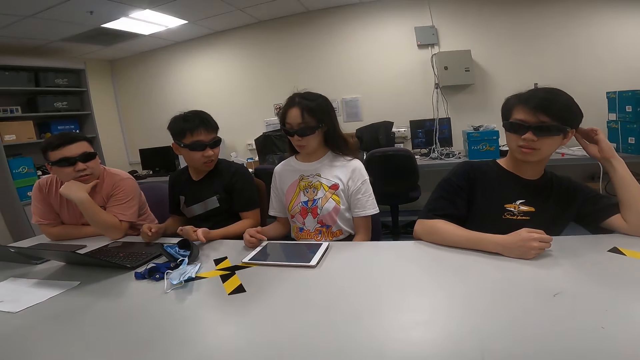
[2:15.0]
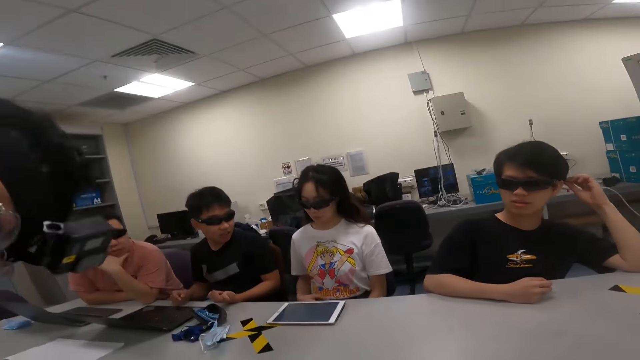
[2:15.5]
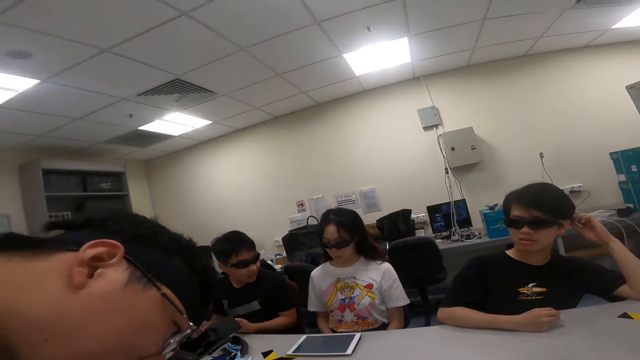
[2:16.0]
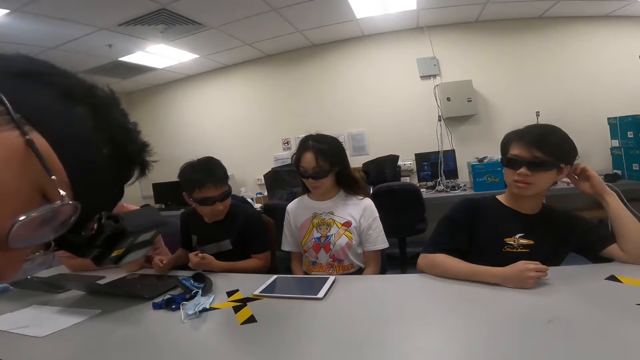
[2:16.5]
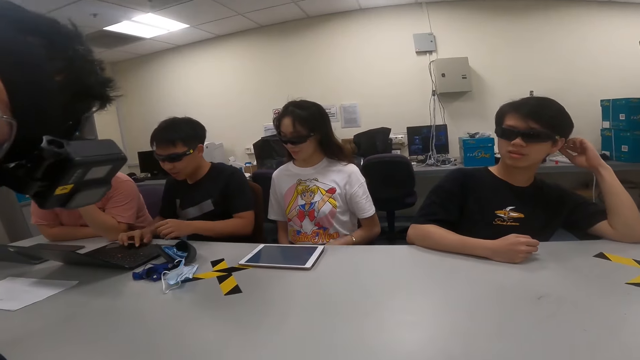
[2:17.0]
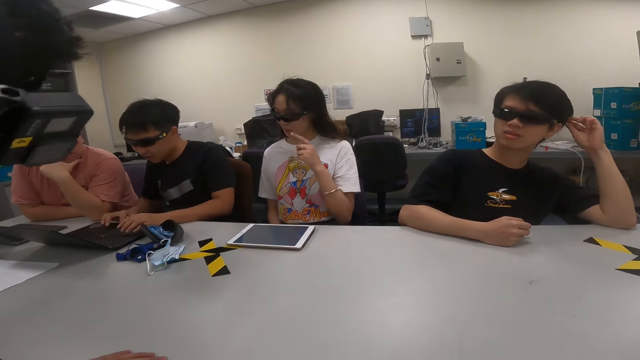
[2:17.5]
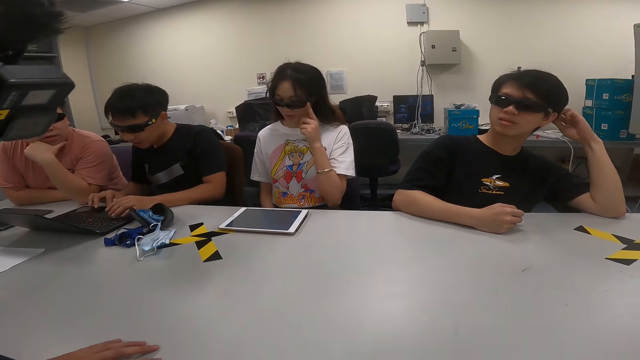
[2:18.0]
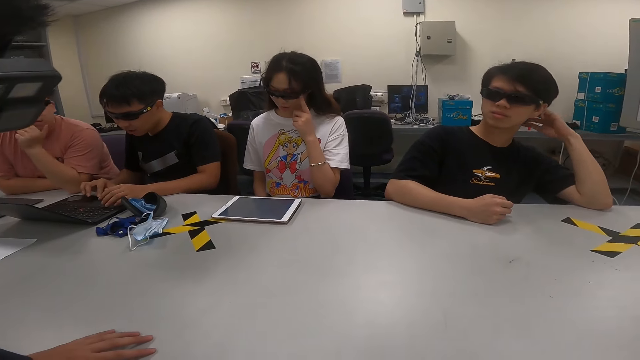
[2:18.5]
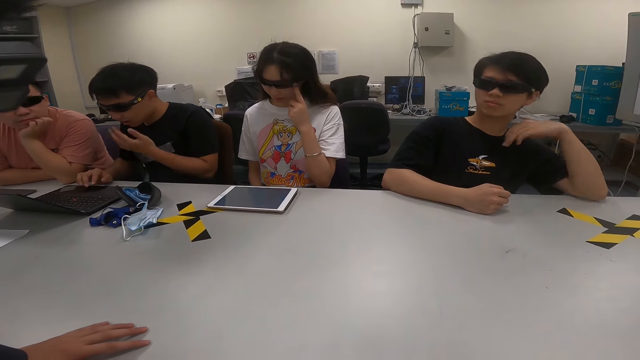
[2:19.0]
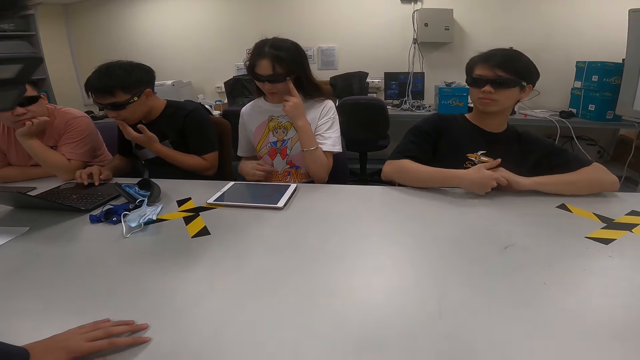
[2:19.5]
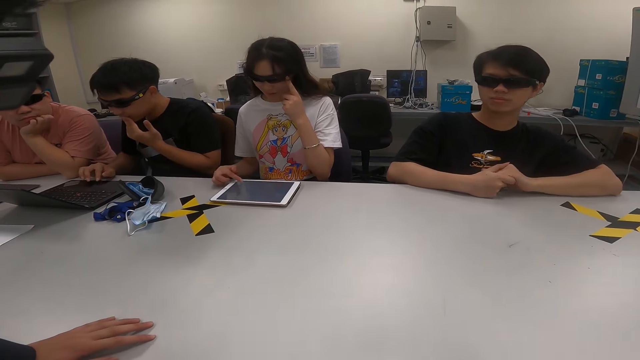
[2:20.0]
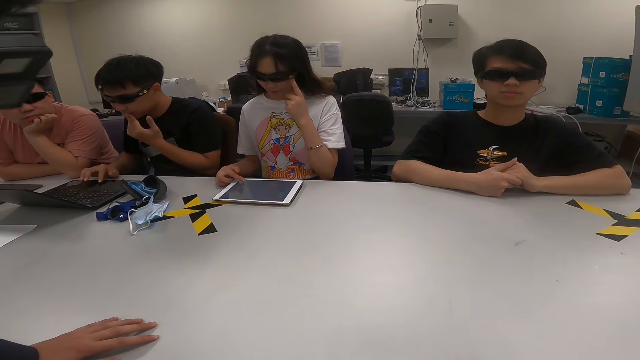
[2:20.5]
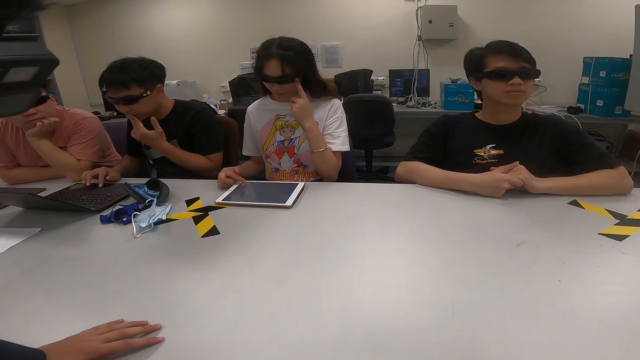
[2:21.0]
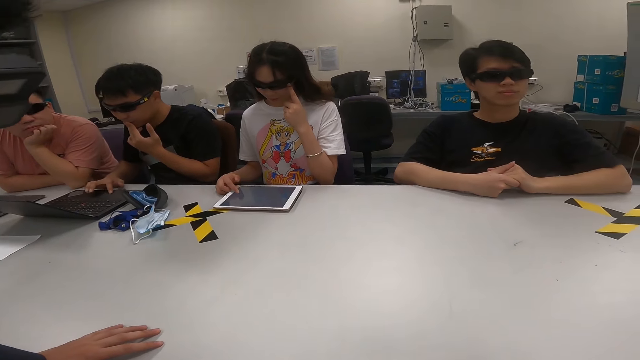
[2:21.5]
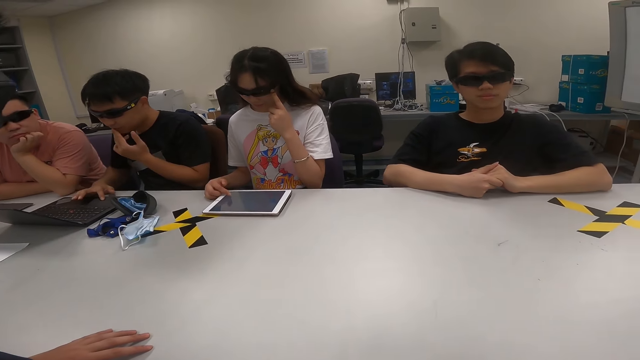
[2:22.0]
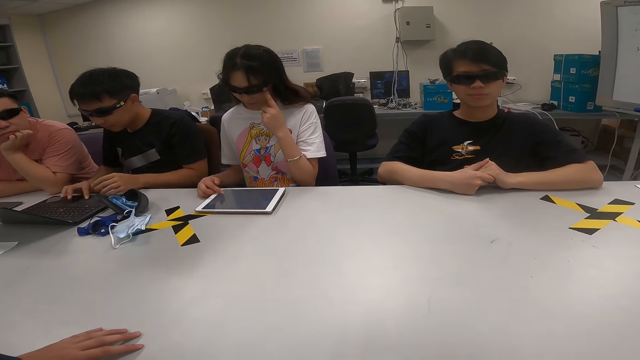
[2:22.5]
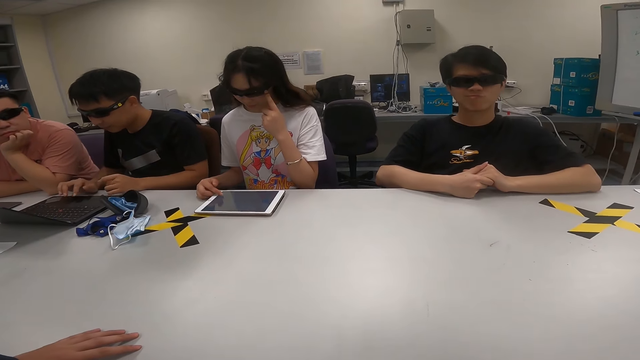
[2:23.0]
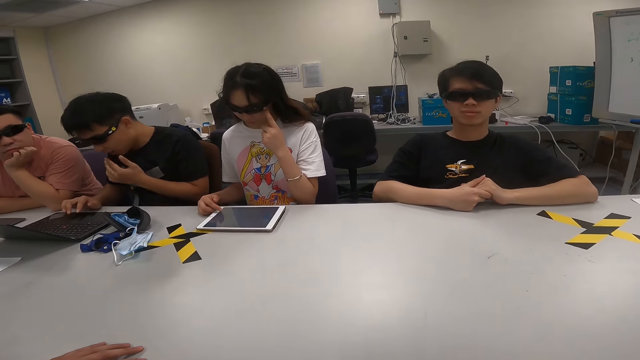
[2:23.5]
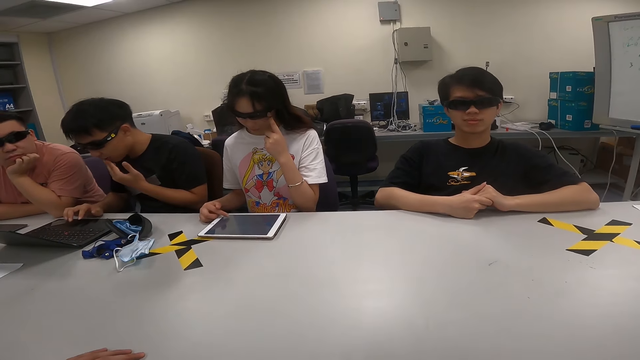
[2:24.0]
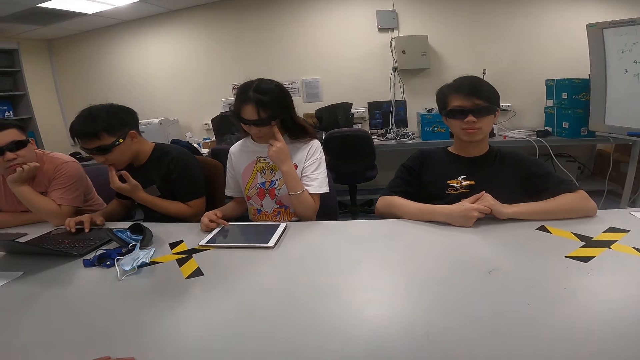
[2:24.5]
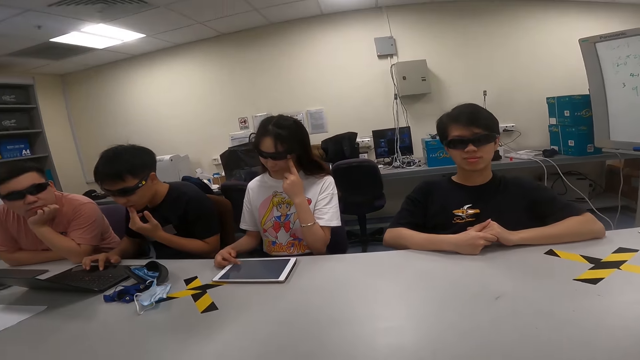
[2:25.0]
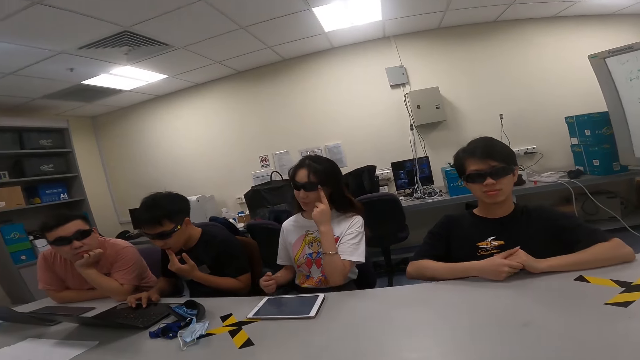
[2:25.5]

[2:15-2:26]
A man uses a laptop. Another man dialogs with the camera wearer. A woman is scrolling through a tablet. The other man dialogs with the camera wearer again.

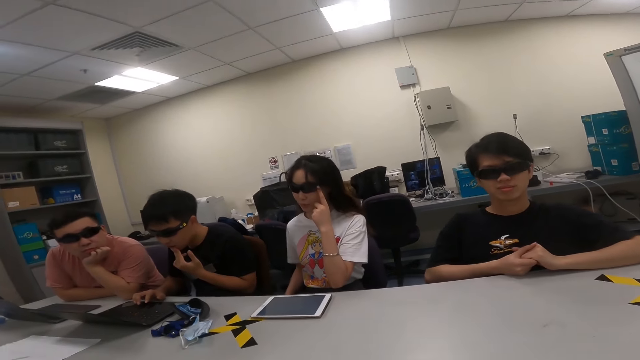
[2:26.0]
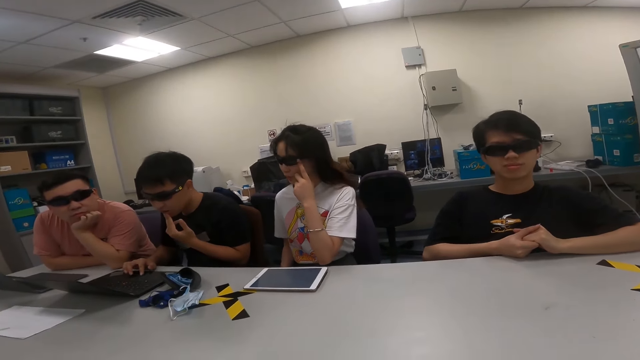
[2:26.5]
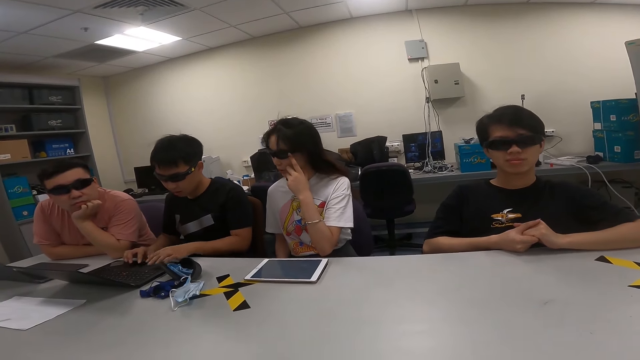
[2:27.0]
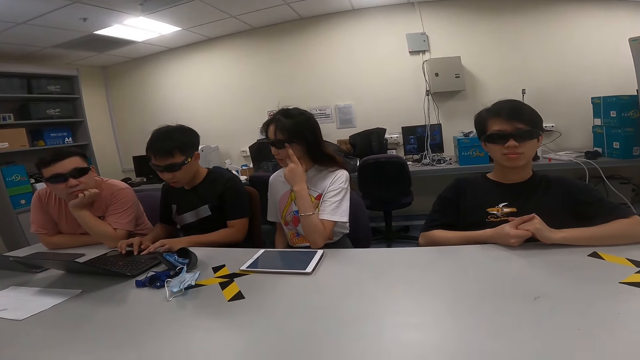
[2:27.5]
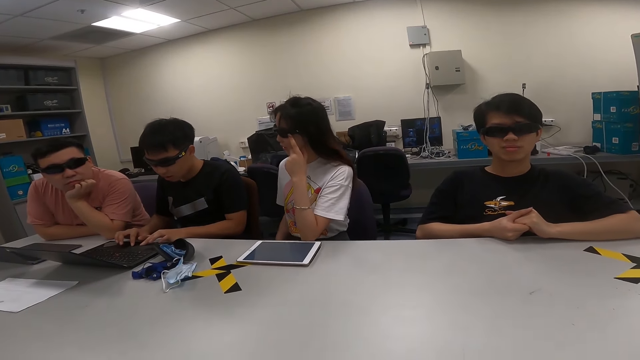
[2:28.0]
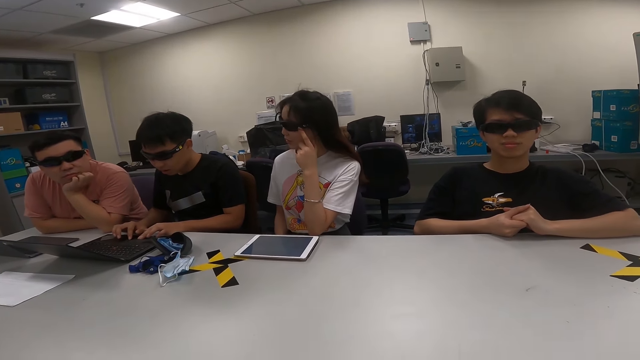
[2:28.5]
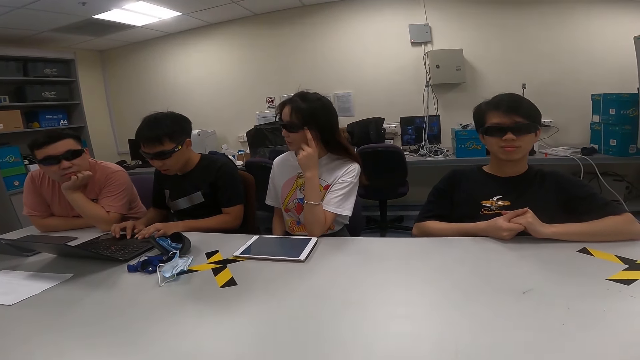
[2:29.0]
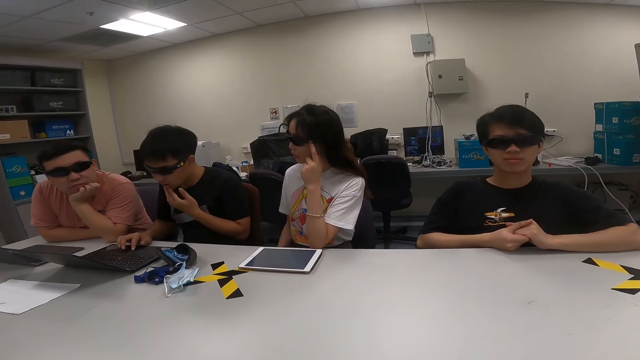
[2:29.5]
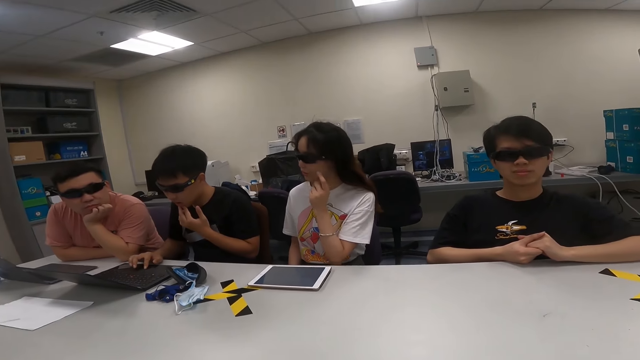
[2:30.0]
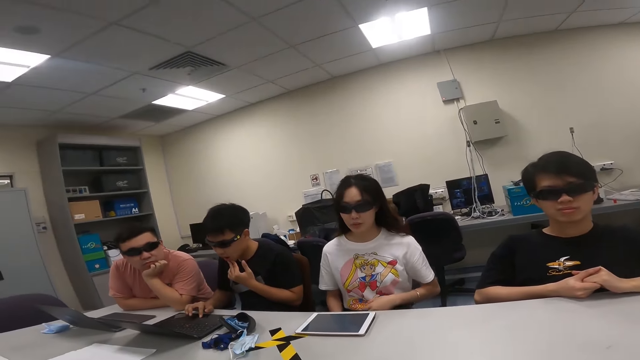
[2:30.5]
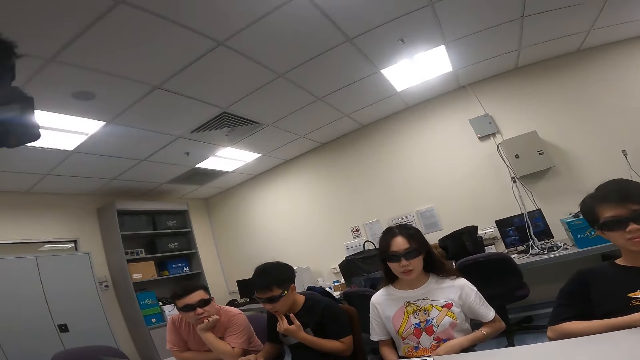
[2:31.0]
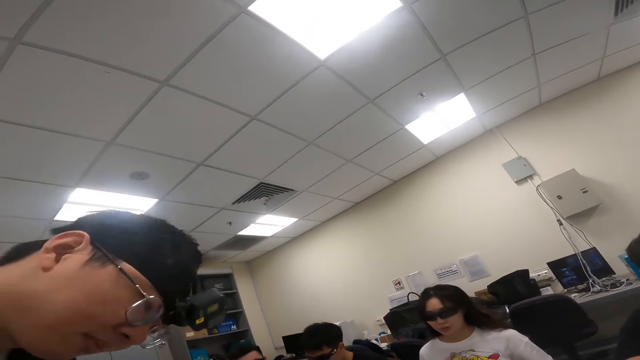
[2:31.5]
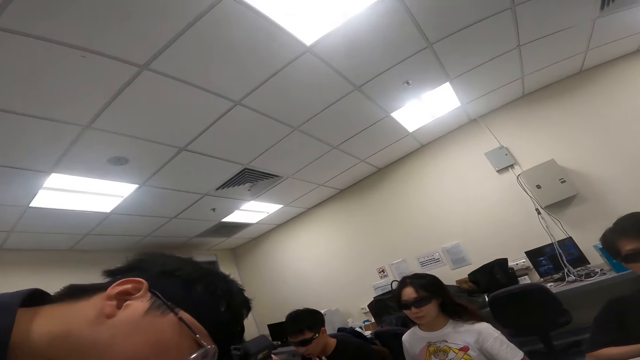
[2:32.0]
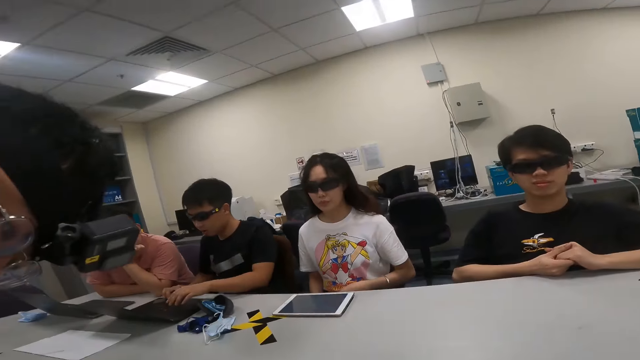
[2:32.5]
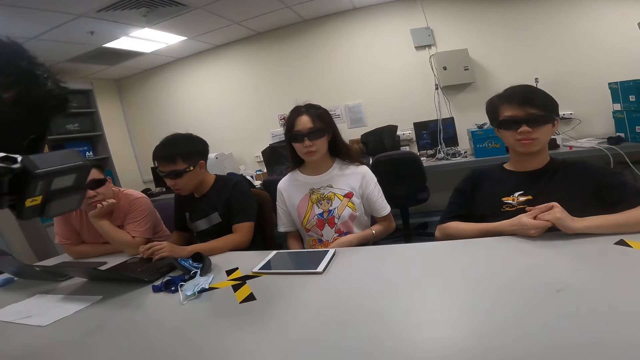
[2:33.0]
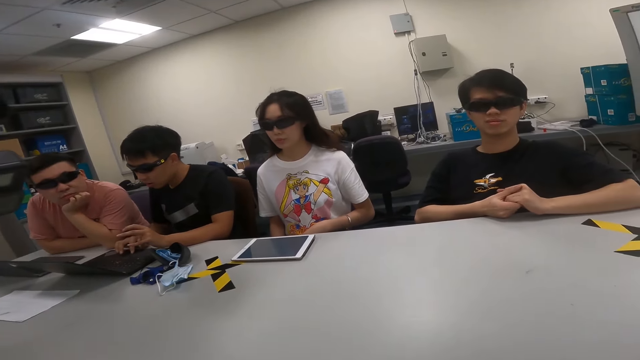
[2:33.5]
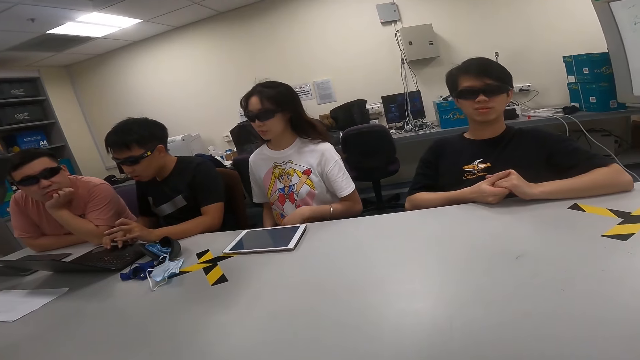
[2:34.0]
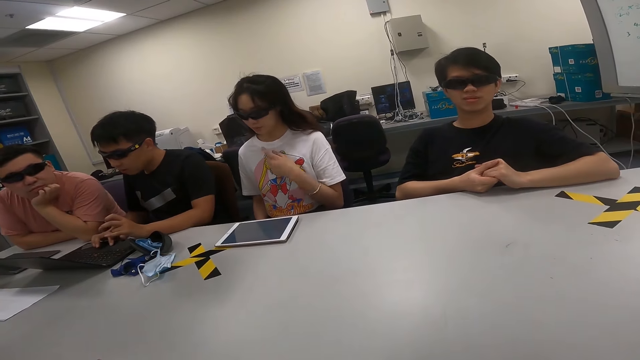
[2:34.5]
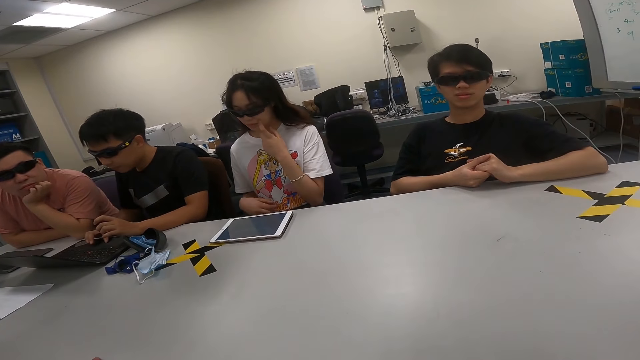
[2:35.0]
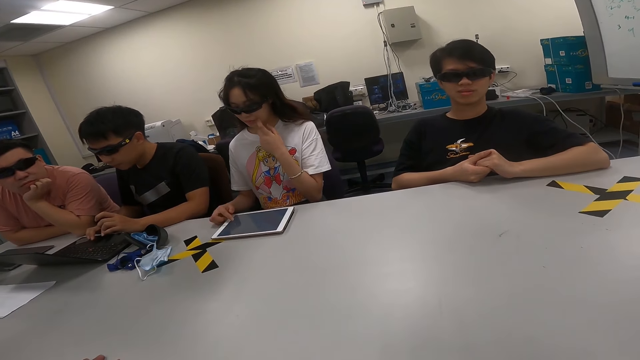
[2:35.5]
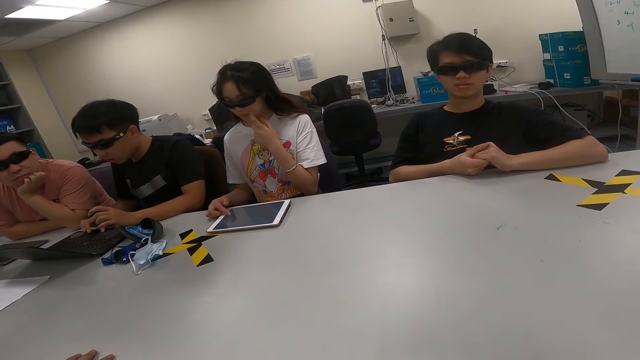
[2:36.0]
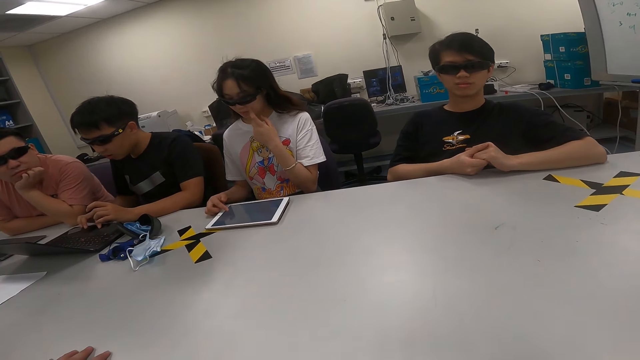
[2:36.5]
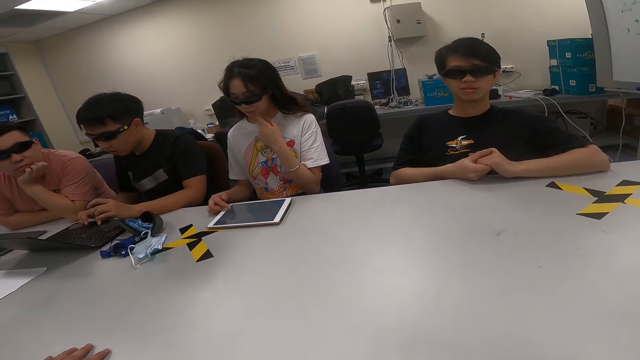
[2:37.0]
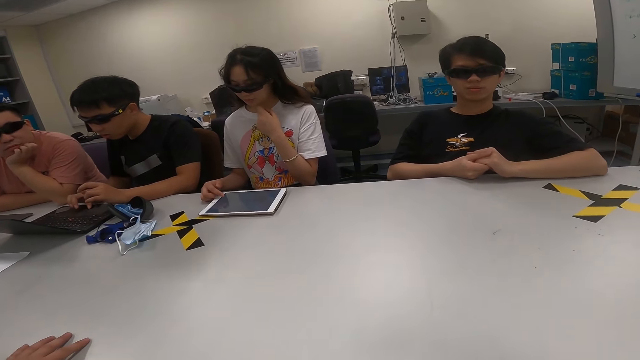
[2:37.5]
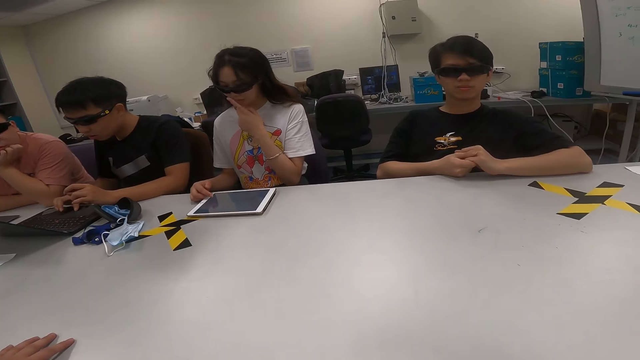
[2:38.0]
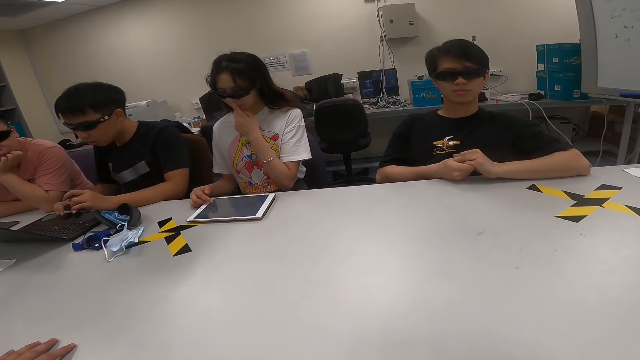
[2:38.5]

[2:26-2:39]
A person is typing on a laptop.
